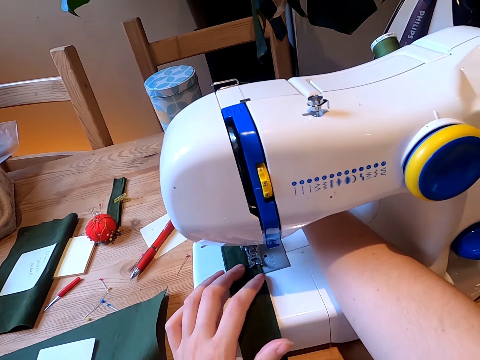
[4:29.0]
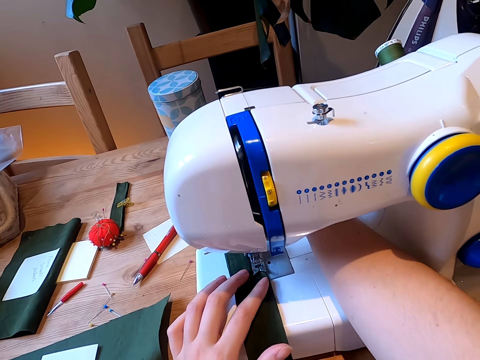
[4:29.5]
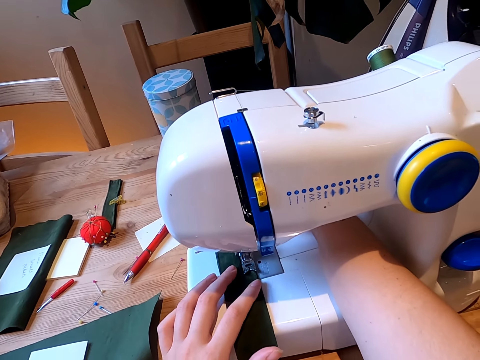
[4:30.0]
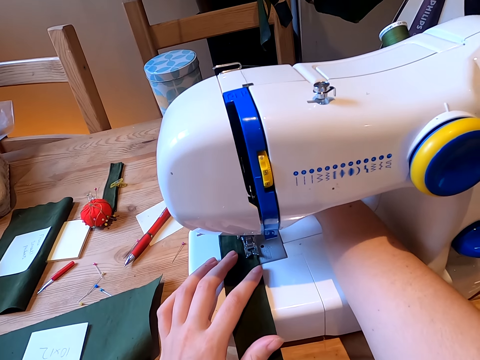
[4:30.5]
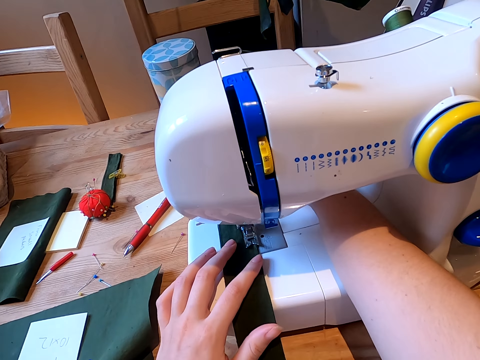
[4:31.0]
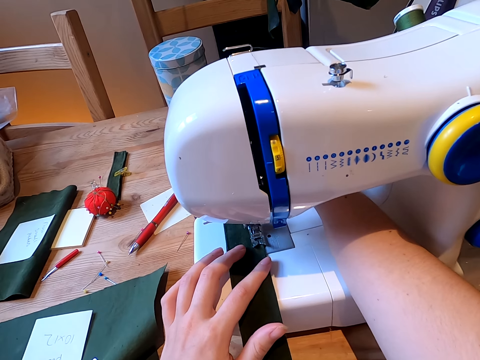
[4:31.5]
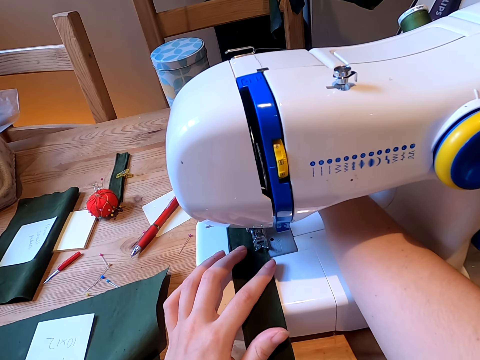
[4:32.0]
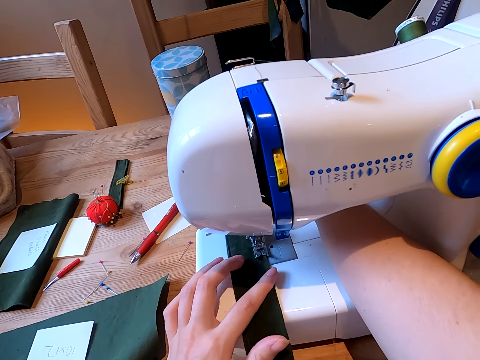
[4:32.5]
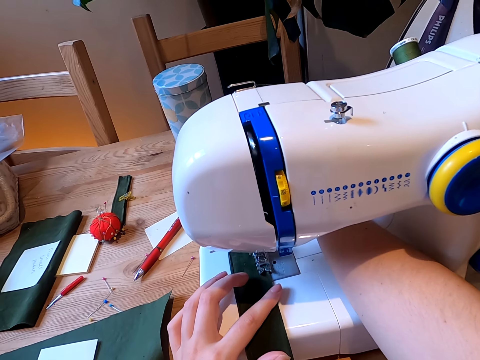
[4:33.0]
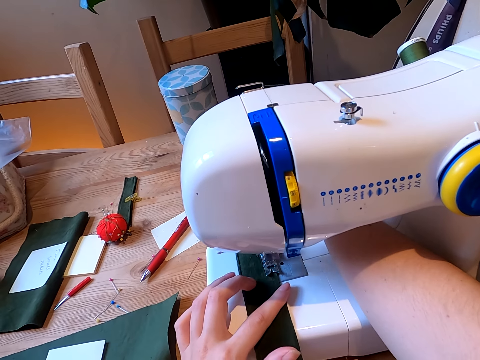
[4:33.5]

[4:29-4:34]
The camera wearer sews the cloth.
